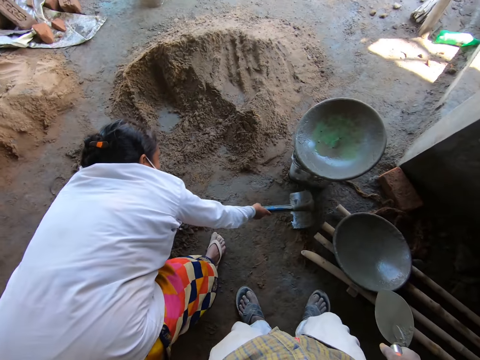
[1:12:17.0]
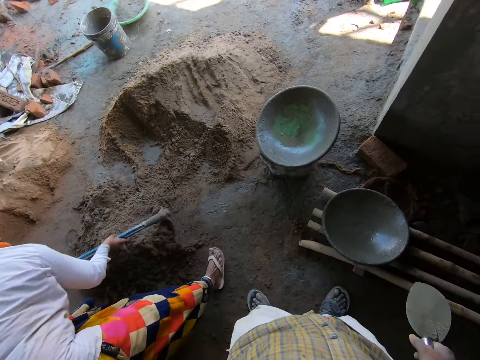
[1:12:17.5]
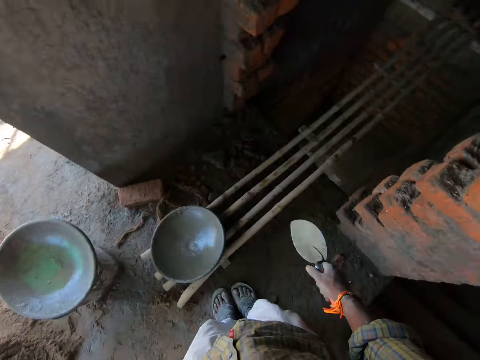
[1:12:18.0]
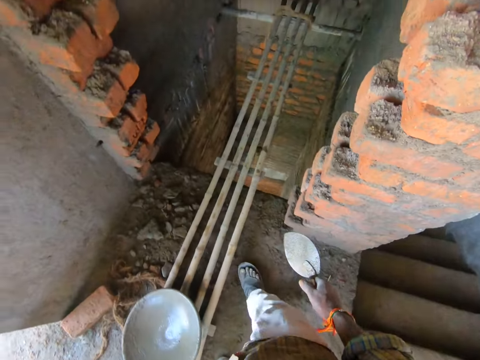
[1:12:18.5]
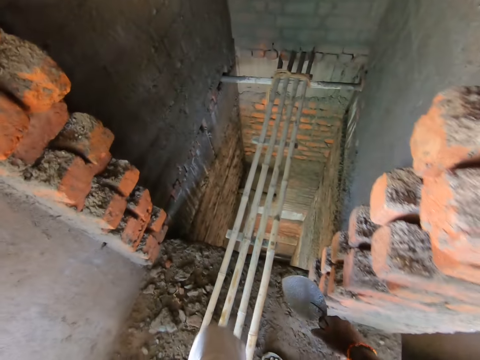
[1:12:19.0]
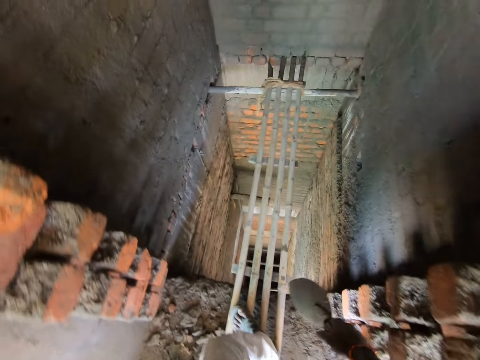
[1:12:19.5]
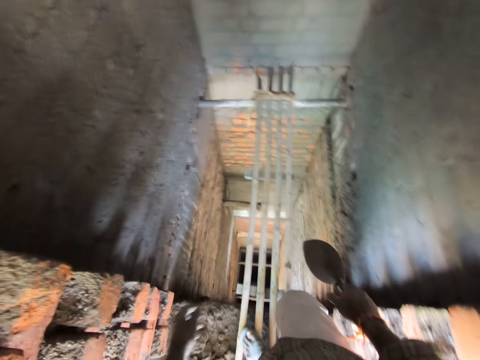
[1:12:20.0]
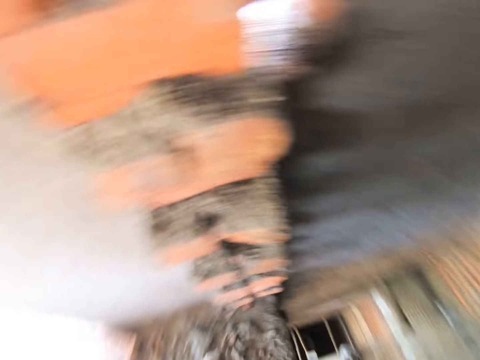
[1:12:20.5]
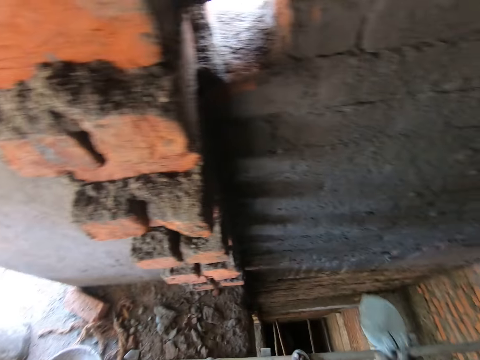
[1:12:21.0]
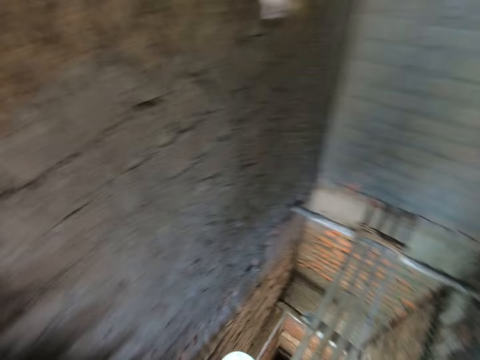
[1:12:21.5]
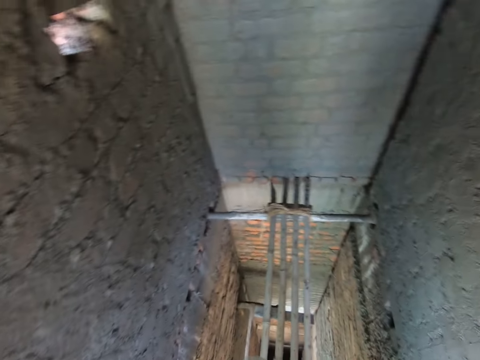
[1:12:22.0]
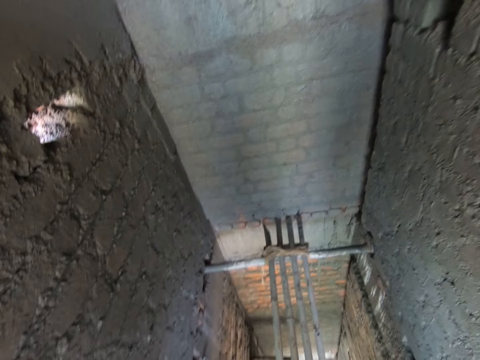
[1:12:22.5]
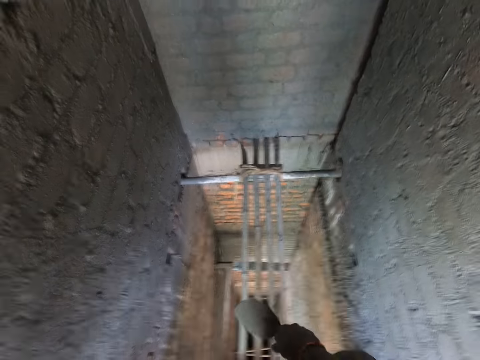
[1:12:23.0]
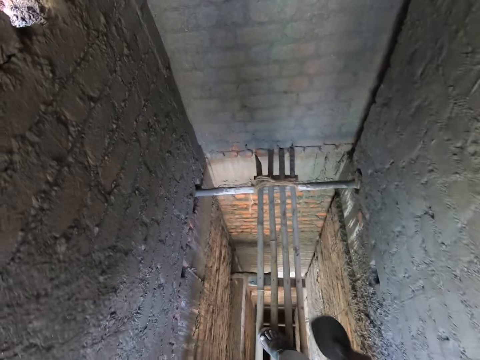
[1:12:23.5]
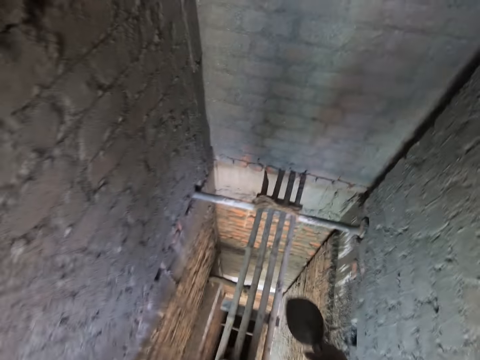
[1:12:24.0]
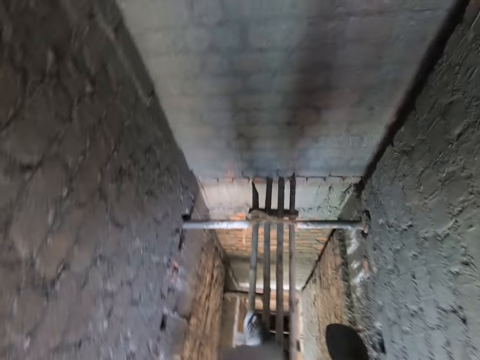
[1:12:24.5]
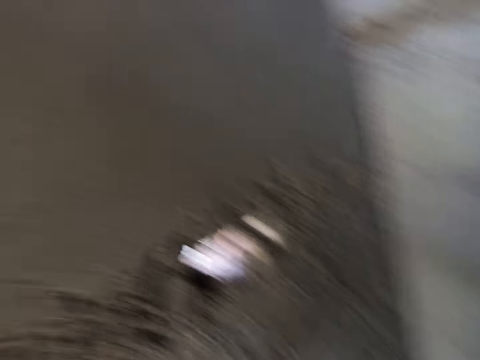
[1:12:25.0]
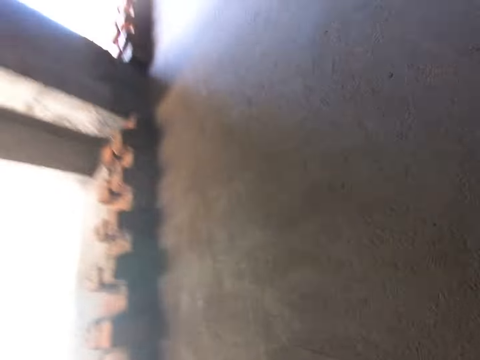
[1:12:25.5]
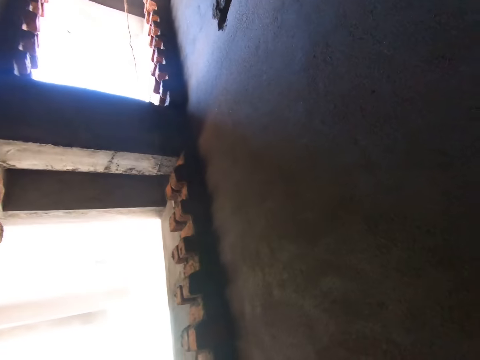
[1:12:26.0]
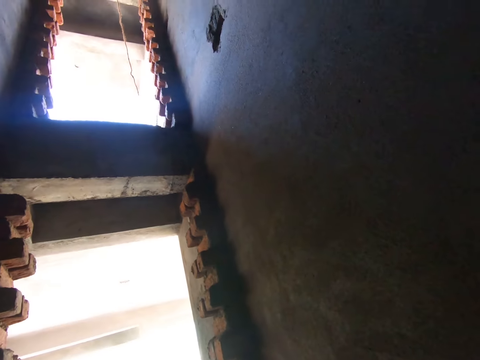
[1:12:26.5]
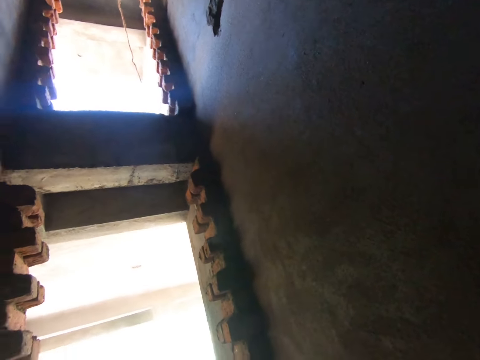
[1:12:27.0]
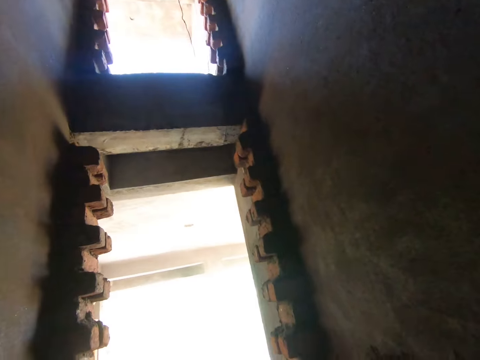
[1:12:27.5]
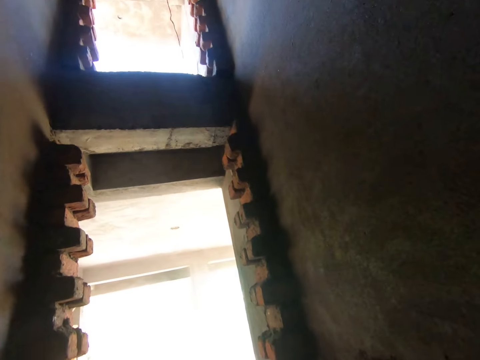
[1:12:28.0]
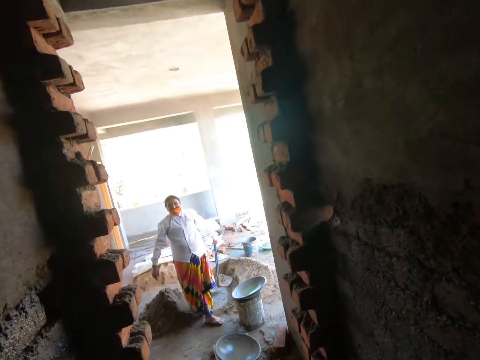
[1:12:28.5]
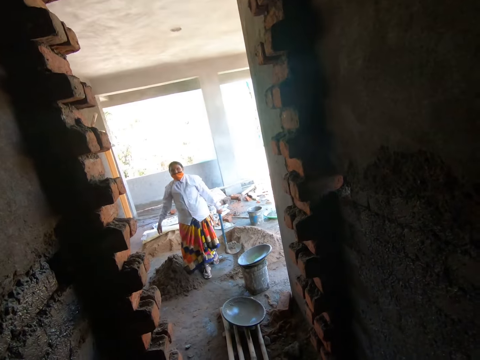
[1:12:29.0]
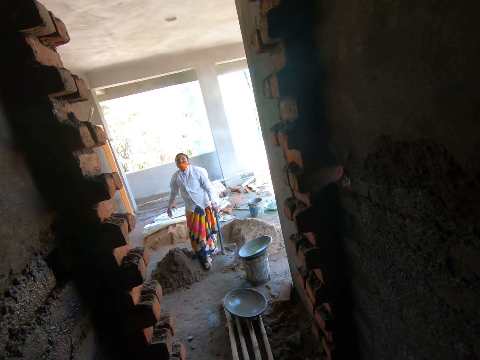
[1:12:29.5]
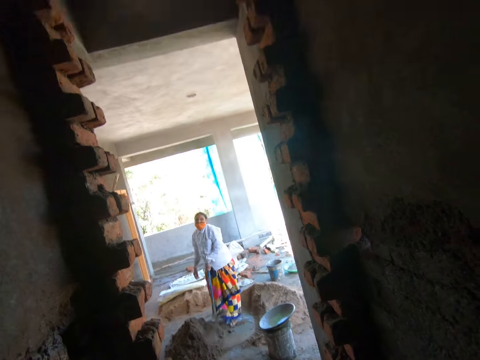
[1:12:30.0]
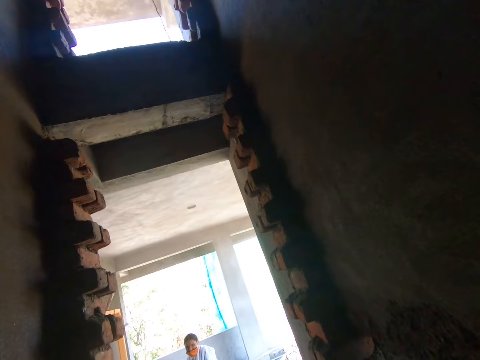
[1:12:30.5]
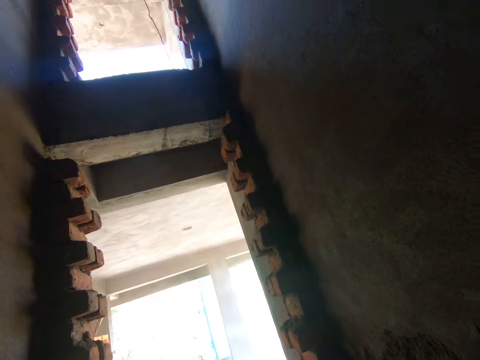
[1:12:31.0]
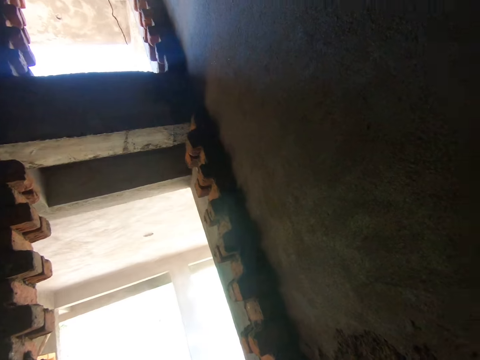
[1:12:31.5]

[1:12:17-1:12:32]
The camera wearer walks on the bamboo scaffolding. The woman holds the hoe with her left hand.

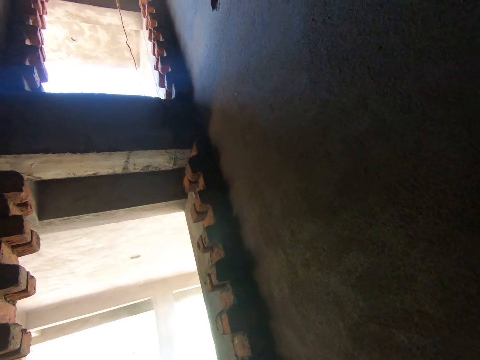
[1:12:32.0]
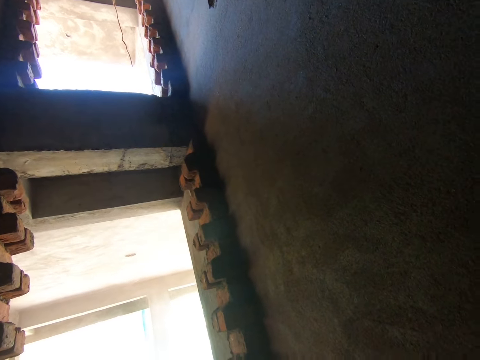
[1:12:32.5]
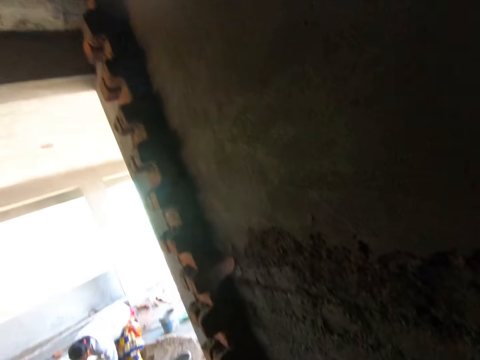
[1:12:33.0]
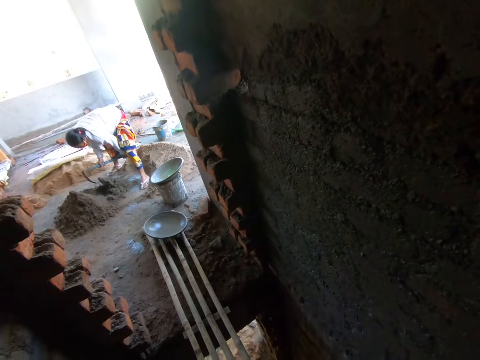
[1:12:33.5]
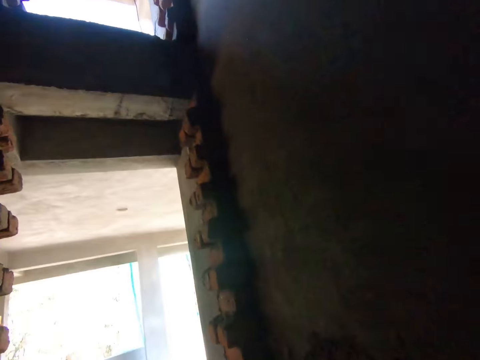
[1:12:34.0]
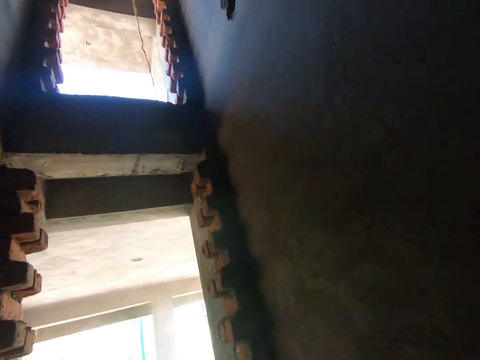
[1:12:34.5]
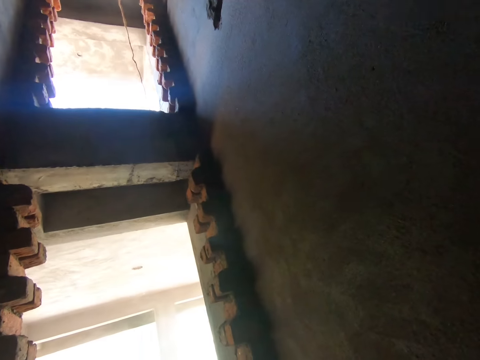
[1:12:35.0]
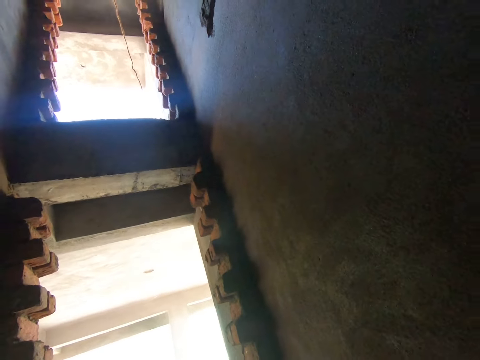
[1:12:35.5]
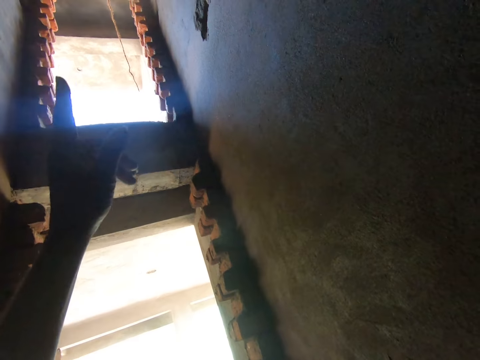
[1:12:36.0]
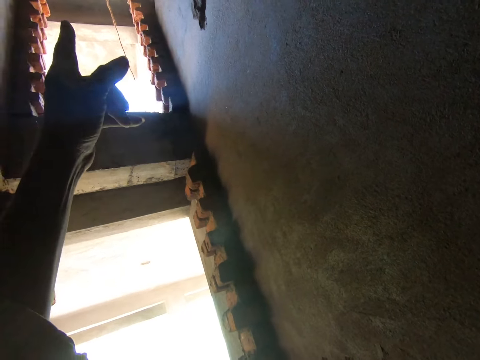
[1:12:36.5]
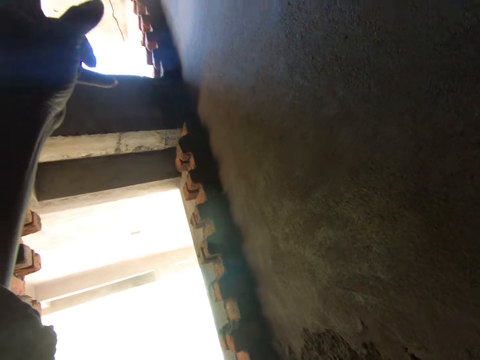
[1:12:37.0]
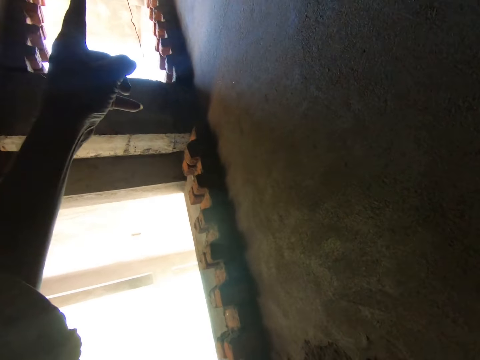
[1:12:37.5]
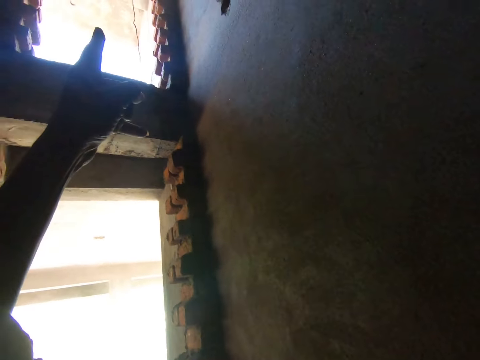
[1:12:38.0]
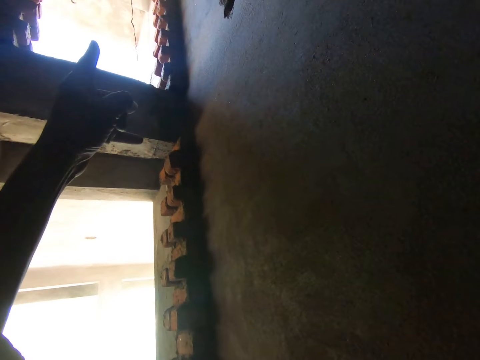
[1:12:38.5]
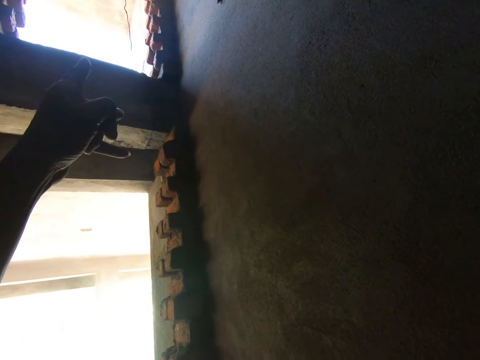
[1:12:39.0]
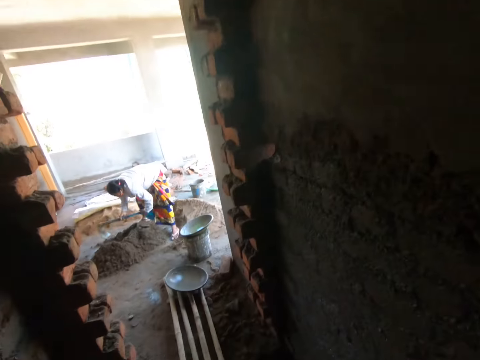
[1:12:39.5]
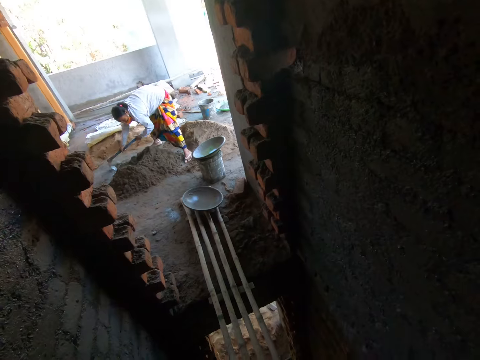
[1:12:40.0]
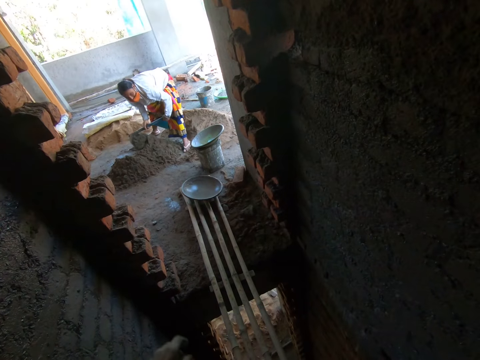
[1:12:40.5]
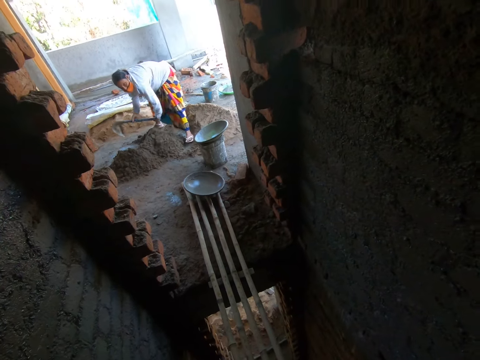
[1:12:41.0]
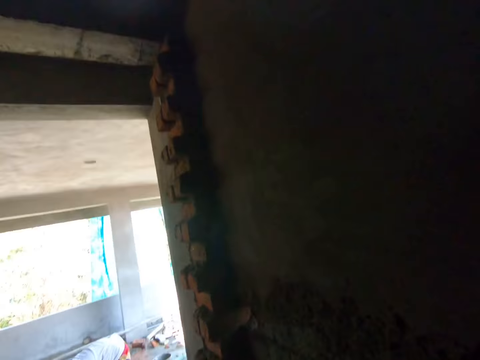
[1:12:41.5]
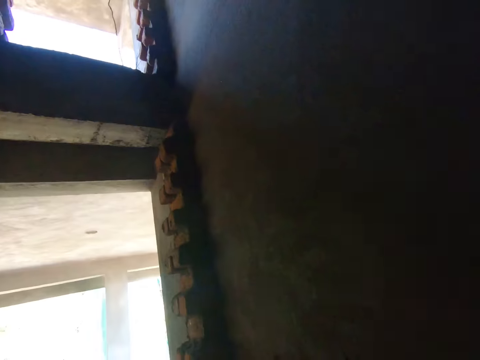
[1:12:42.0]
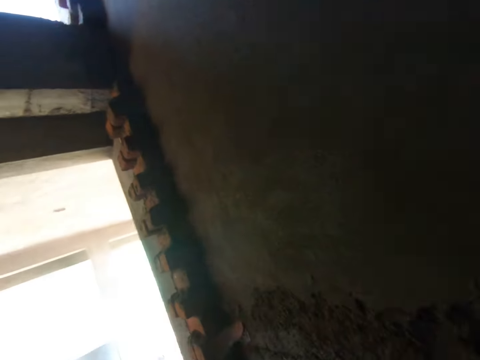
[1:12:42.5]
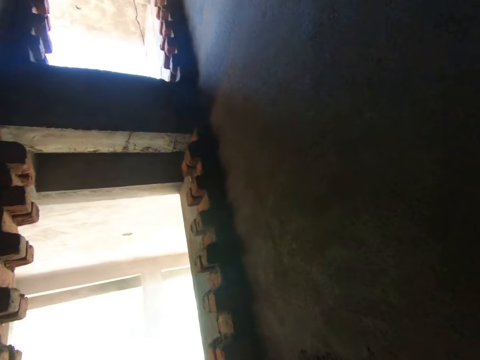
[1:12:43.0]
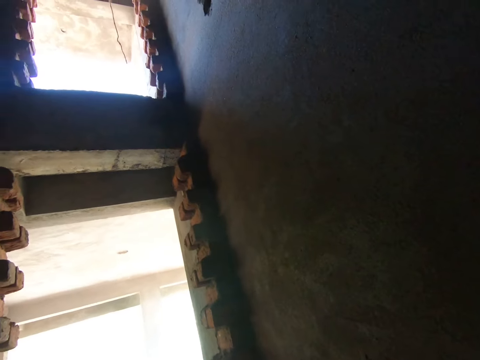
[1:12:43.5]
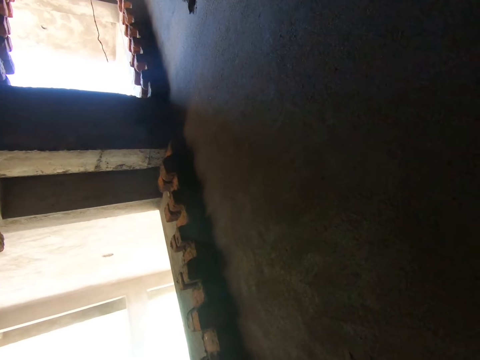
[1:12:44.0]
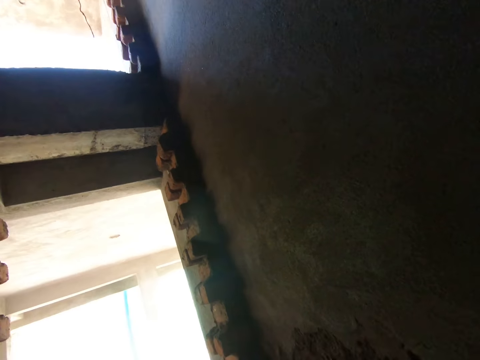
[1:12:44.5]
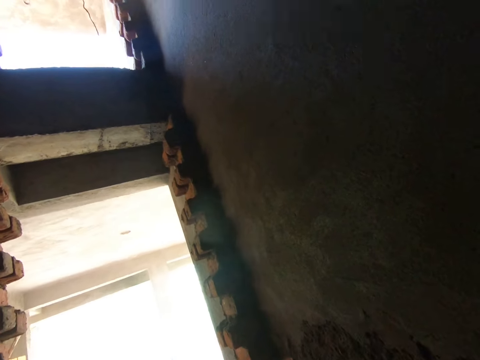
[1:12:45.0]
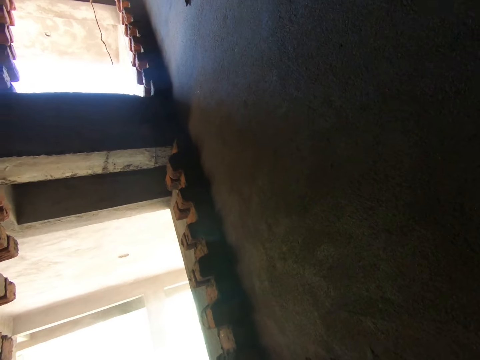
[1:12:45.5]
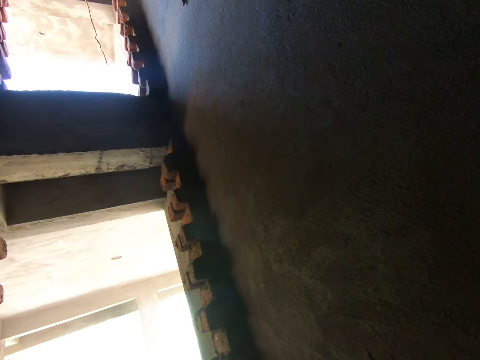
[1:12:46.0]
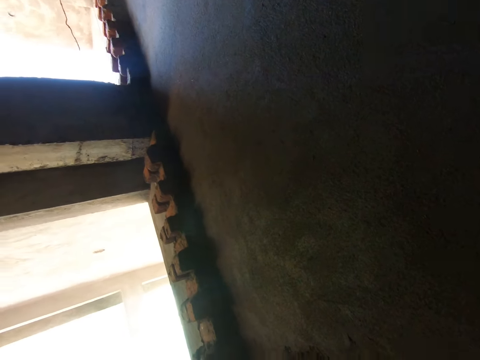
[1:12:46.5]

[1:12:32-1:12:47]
The woman mixes the mixture of sand, cement and water on the ground with the hoe in her hands. The camera wearer points his left index finger upward. The woman mixes the mixture of sand, cement and water on the ground with the hoe in her hands.
